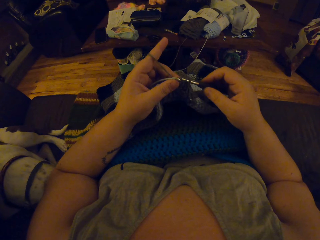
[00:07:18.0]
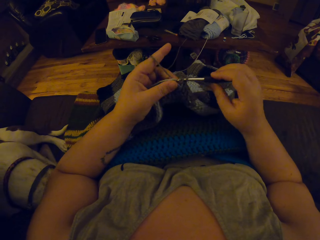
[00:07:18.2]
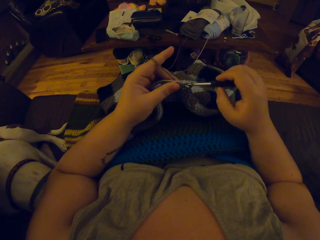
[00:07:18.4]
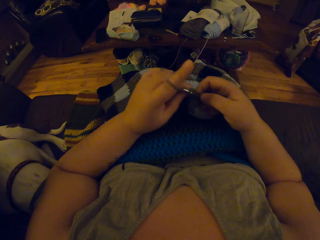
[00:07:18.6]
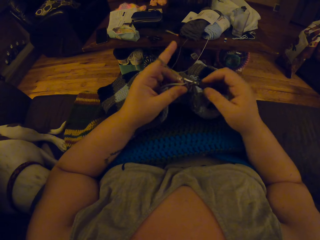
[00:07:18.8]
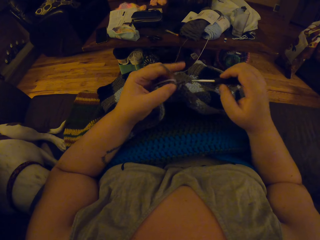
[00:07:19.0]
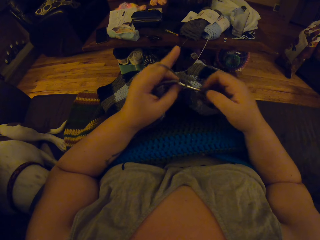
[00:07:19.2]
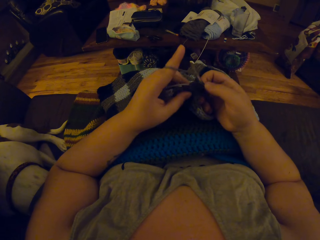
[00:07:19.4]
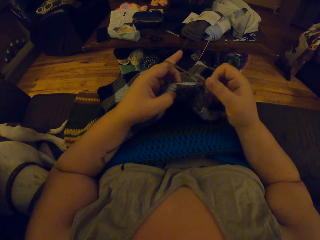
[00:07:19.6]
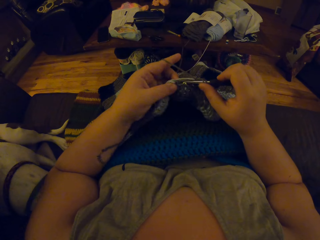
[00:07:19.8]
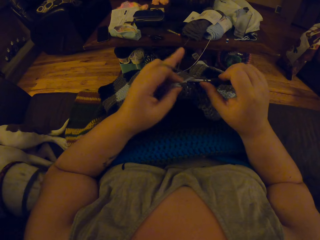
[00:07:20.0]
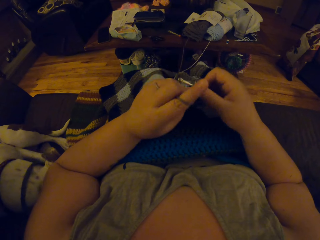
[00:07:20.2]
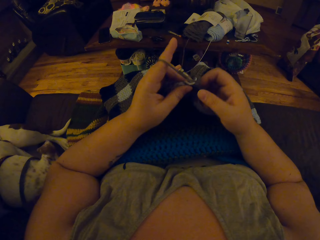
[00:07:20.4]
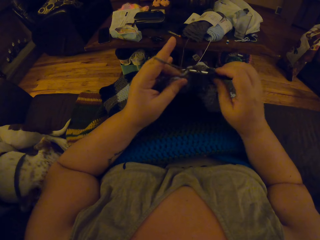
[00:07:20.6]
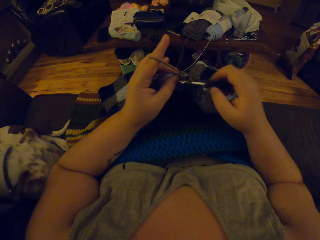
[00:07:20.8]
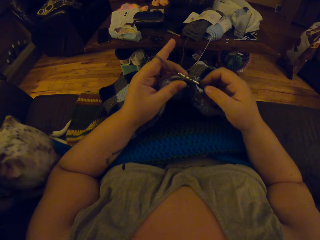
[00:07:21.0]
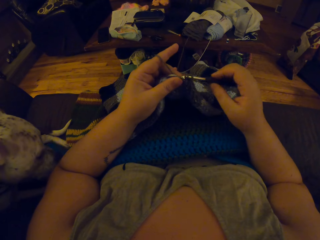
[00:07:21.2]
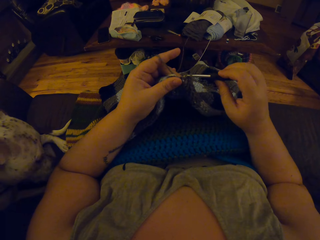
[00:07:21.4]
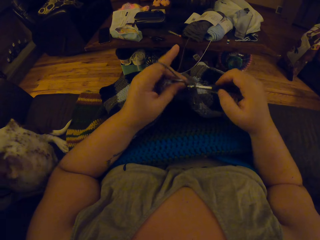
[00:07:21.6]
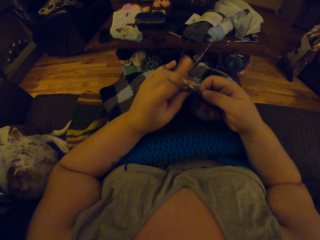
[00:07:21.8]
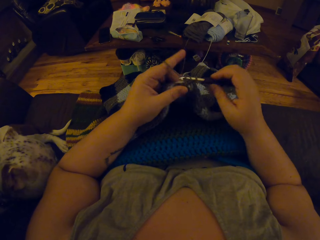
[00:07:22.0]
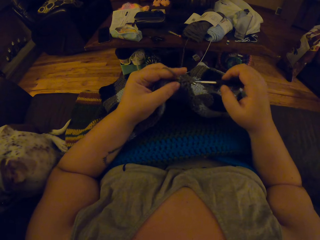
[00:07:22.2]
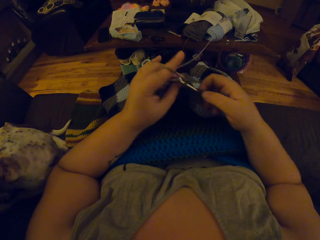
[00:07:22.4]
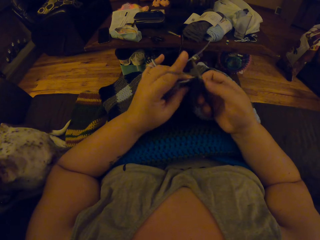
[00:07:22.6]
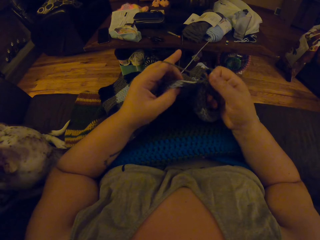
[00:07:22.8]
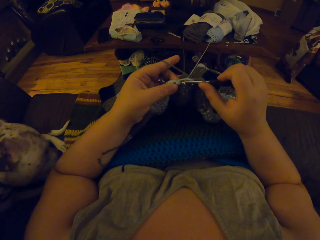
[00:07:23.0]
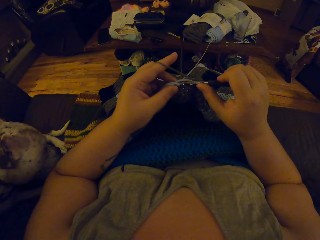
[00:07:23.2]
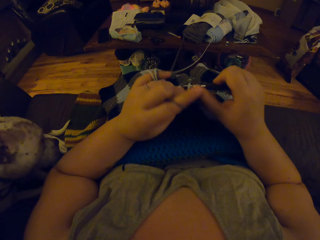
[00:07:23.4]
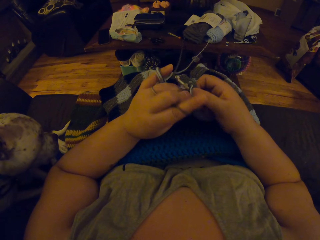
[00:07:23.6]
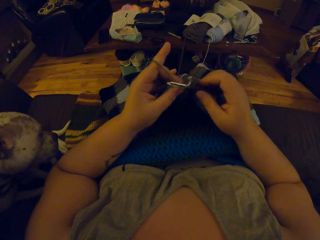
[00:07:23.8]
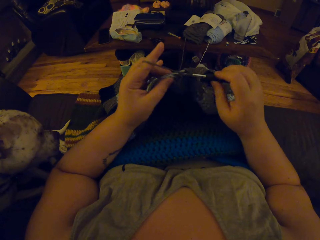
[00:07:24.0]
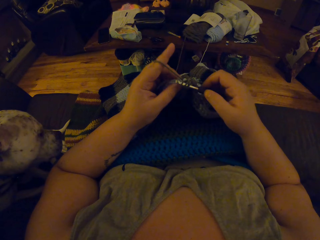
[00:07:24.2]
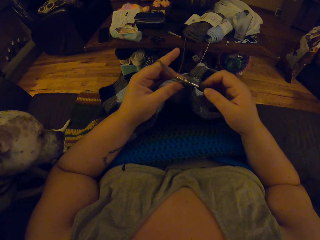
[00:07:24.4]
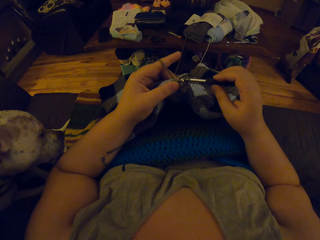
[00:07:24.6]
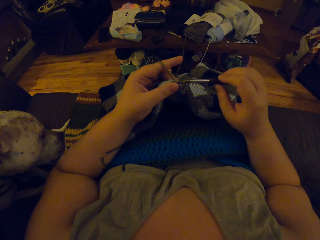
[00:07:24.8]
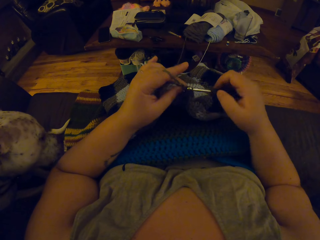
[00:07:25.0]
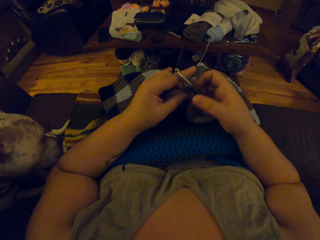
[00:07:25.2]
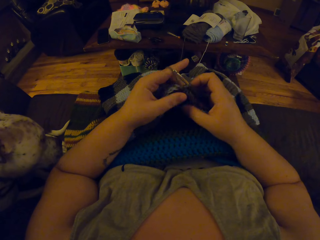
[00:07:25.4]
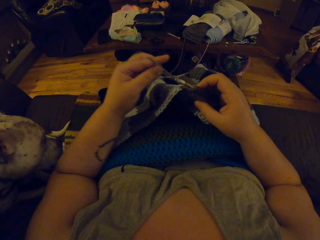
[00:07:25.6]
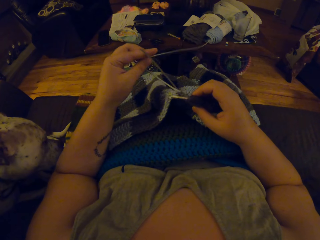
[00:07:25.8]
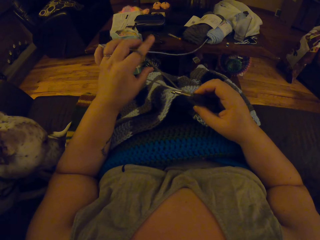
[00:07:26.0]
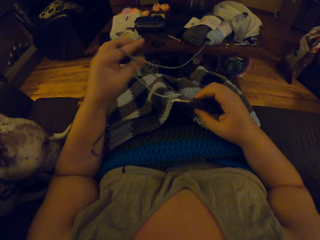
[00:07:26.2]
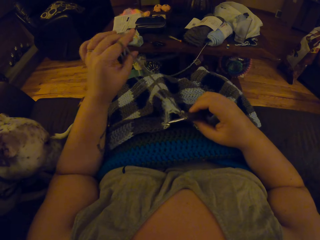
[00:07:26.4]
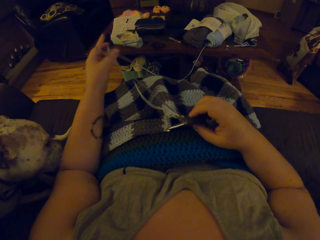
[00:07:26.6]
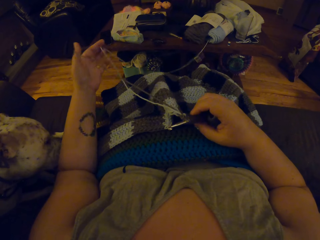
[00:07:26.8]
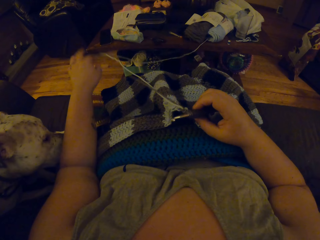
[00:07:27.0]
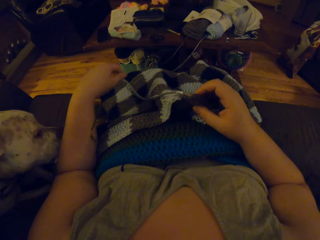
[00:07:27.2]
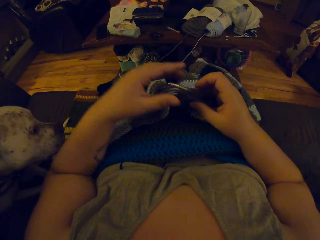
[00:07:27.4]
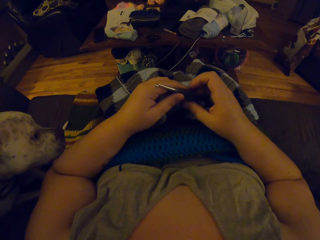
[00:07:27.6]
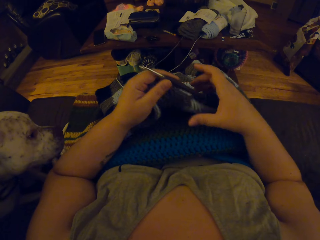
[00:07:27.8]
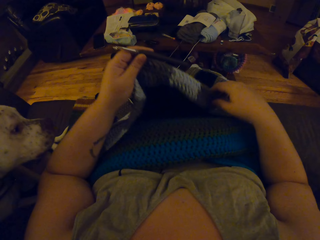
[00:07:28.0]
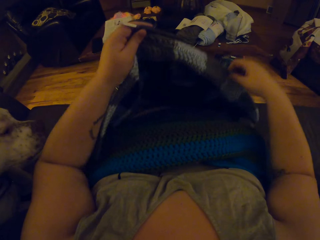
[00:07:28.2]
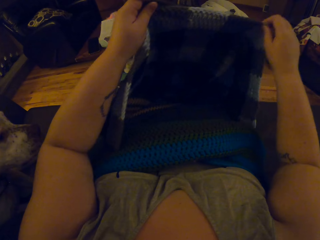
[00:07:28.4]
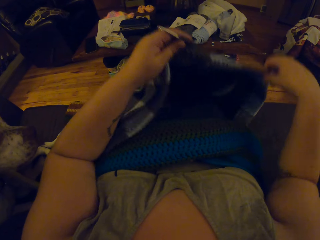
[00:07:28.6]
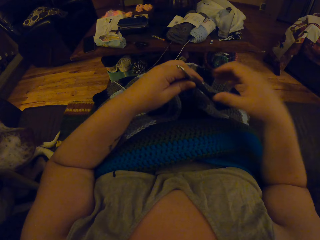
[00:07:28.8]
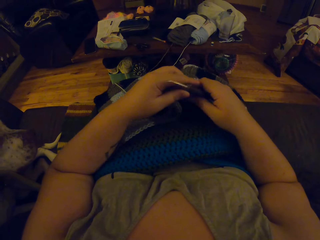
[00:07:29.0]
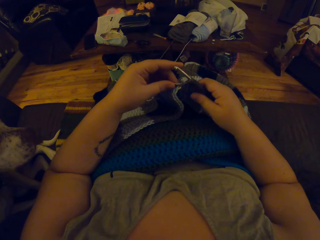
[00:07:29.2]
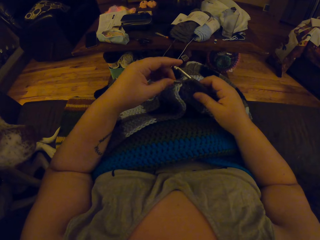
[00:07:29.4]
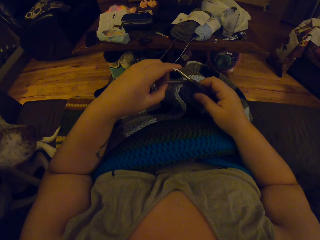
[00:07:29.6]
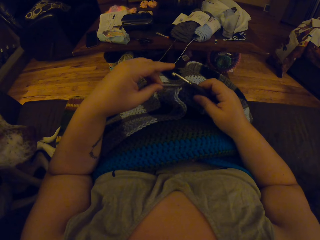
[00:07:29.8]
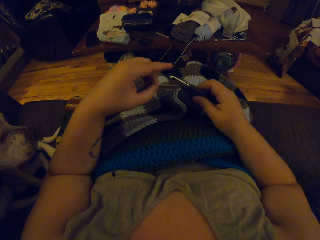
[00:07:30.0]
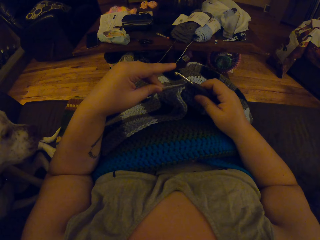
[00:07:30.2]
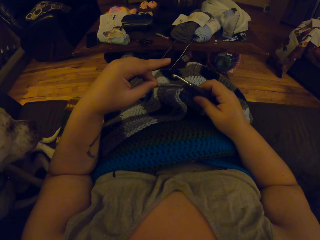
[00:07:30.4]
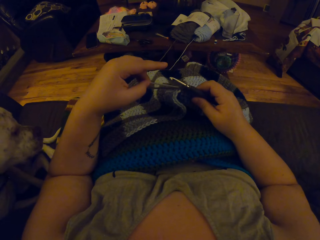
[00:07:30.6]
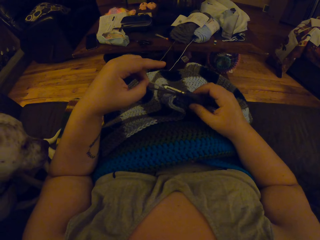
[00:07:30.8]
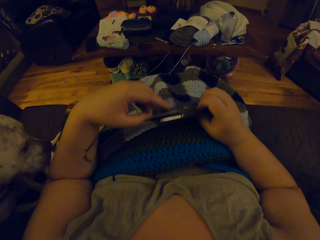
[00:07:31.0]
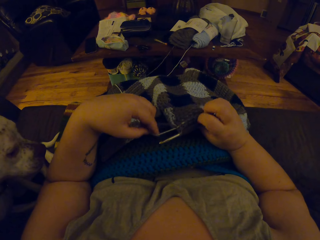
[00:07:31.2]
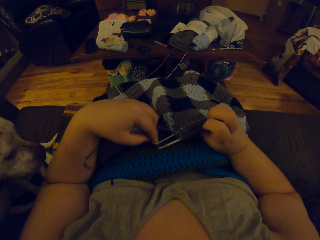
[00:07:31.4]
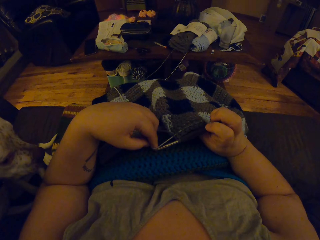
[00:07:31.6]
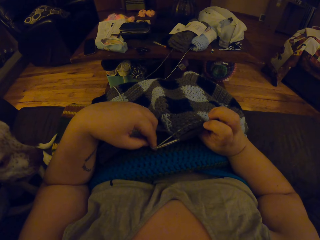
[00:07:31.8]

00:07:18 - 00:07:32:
The camera wearer stretches two fabric strings. He lifts up the fabric. He stretches the crochet material. He puts down the fabric on his lap.

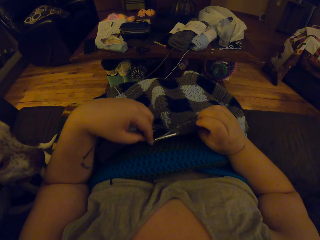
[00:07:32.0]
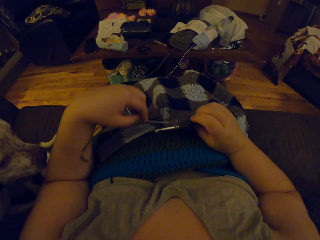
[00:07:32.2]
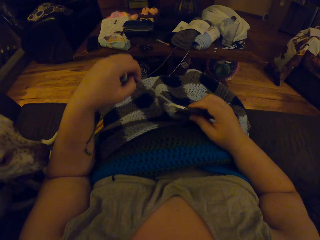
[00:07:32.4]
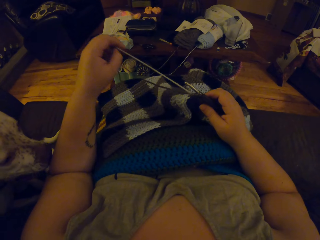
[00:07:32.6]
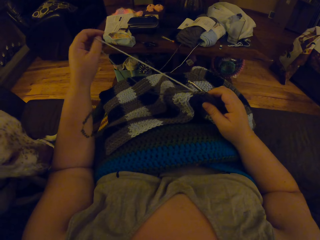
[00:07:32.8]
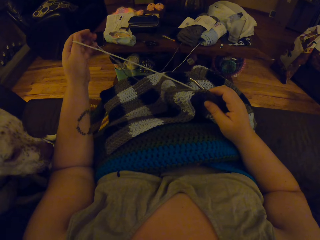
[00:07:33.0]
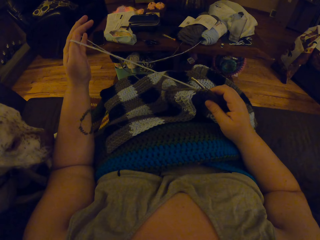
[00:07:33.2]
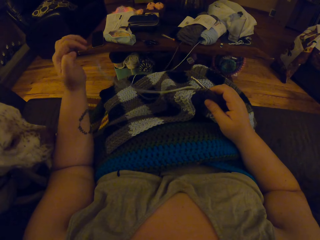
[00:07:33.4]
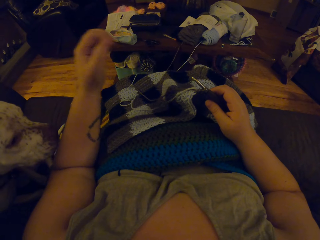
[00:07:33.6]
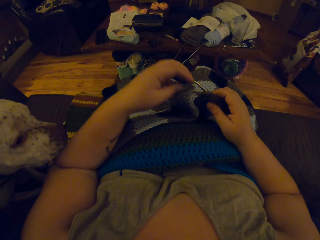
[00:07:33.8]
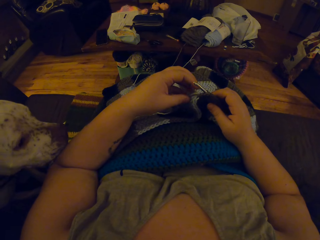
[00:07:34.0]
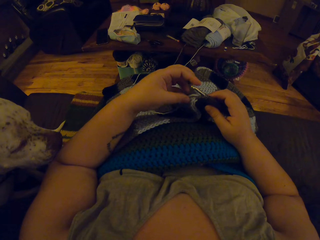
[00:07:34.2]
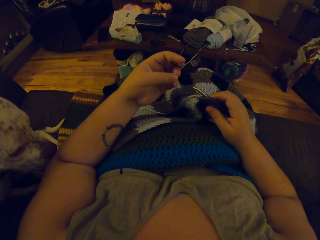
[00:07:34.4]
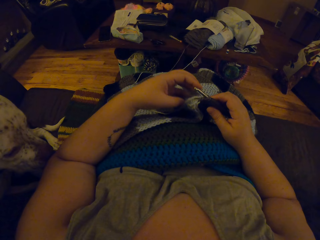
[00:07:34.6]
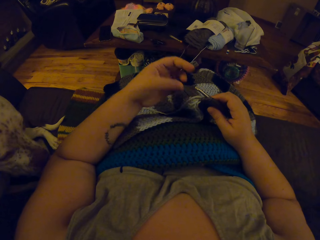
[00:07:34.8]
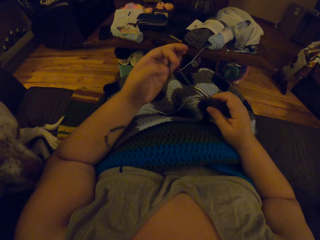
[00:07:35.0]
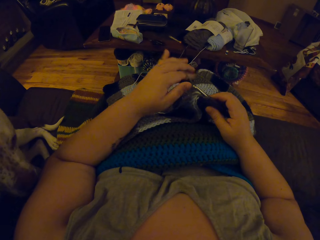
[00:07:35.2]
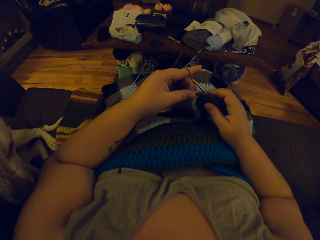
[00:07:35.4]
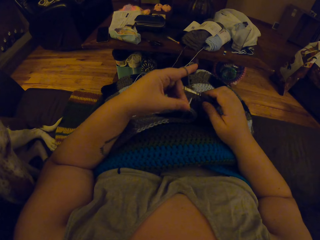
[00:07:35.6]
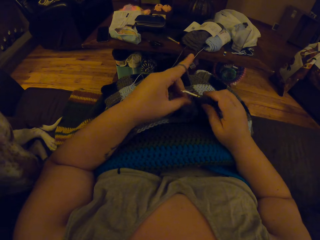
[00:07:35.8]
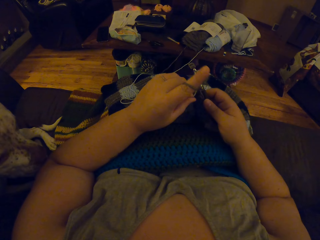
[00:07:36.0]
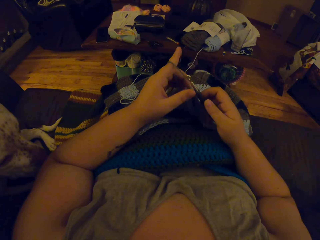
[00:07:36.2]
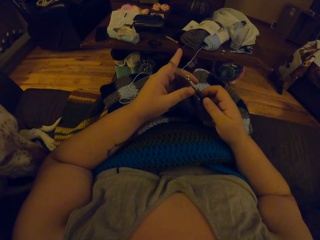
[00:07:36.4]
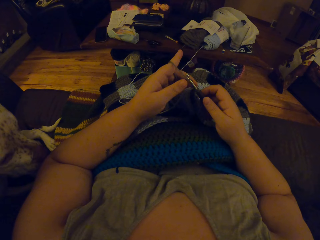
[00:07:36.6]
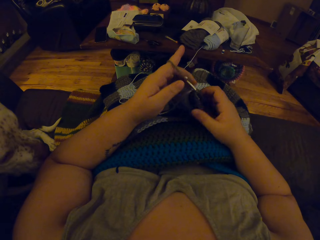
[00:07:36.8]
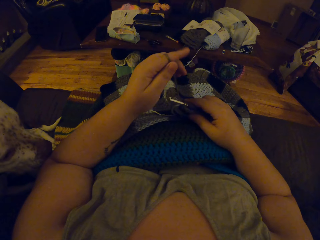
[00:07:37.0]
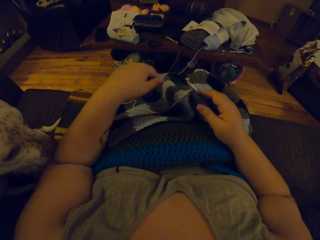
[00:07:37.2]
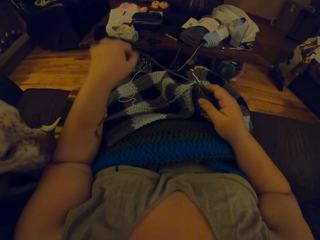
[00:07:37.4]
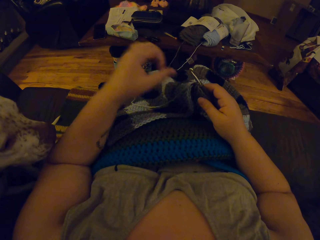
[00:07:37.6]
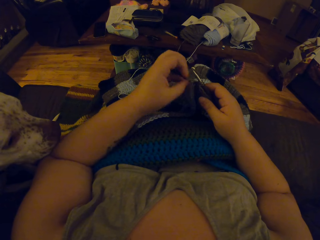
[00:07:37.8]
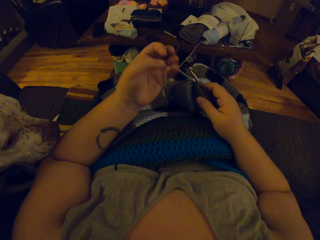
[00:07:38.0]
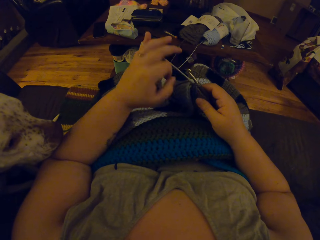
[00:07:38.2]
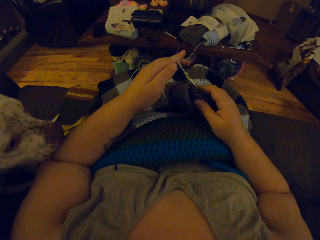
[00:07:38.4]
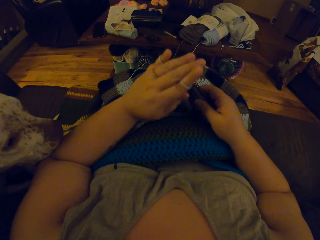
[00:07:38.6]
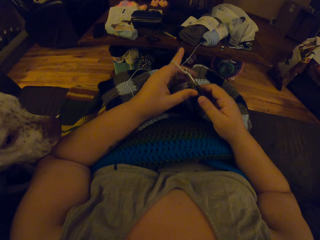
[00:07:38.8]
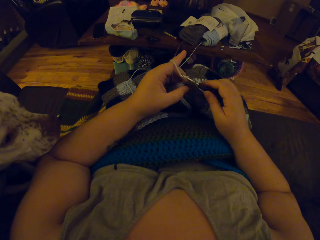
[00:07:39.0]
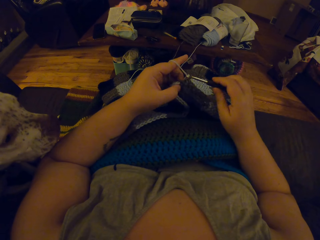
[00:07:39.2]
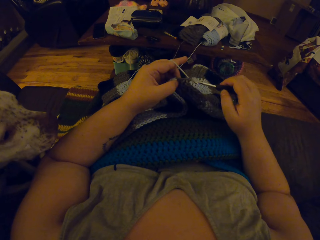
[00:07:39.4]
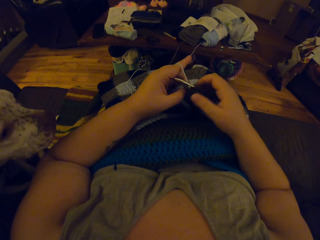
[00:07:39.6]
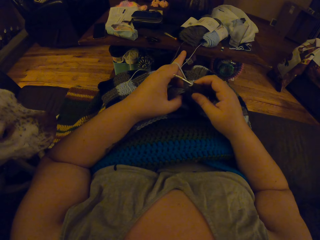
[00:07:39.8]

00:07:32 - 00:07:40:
The camera wearer stretches the string. She rolls the yarn on her left index finger. She continues to crochet.
